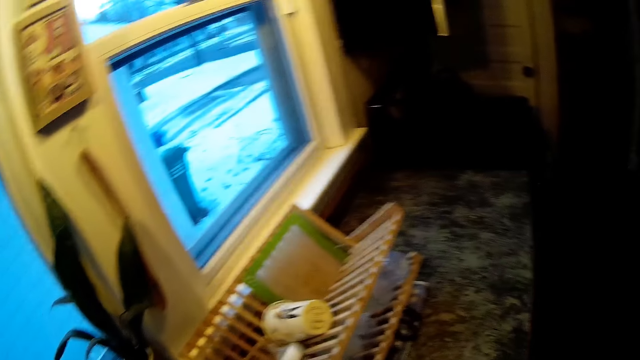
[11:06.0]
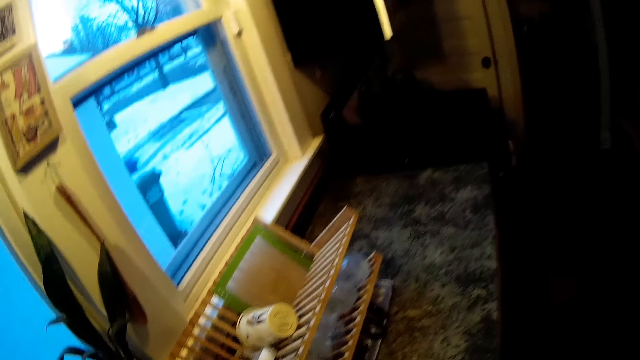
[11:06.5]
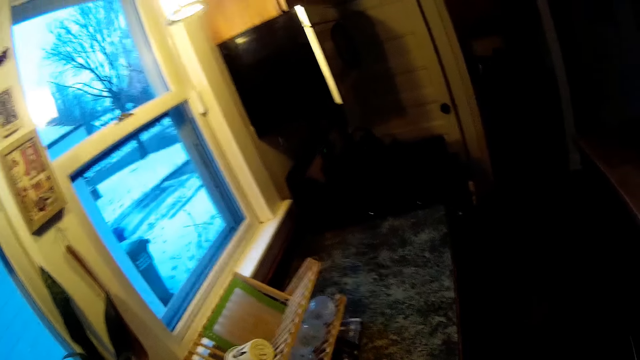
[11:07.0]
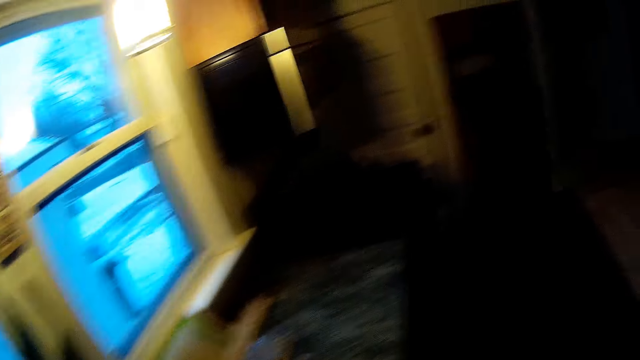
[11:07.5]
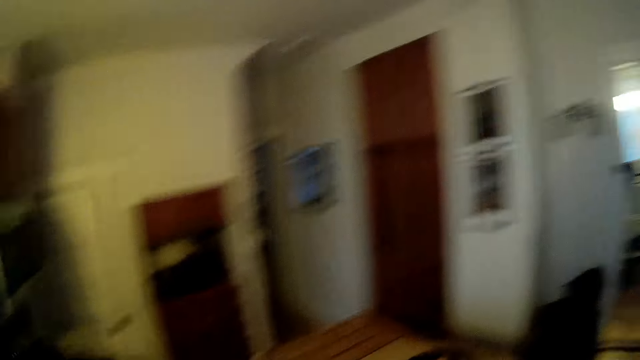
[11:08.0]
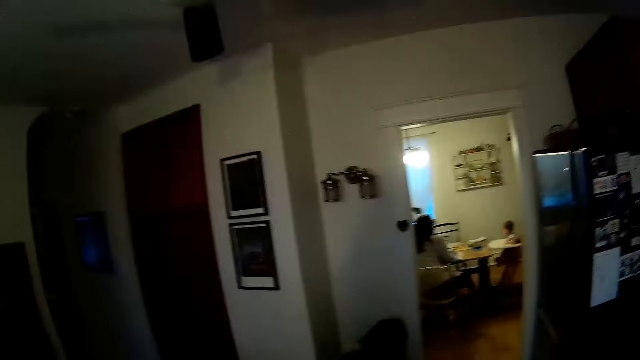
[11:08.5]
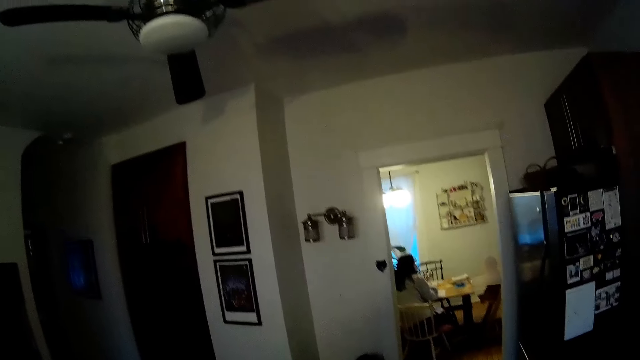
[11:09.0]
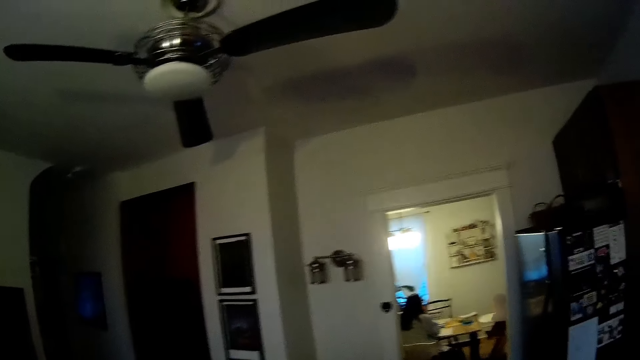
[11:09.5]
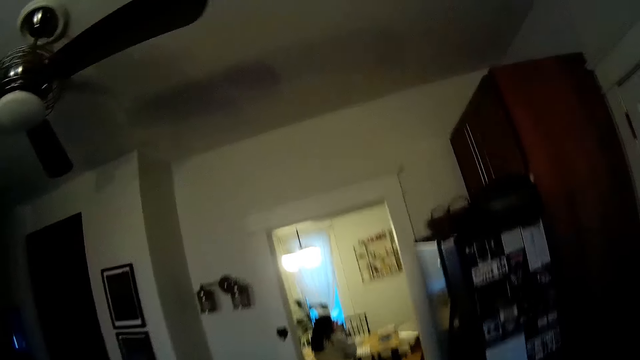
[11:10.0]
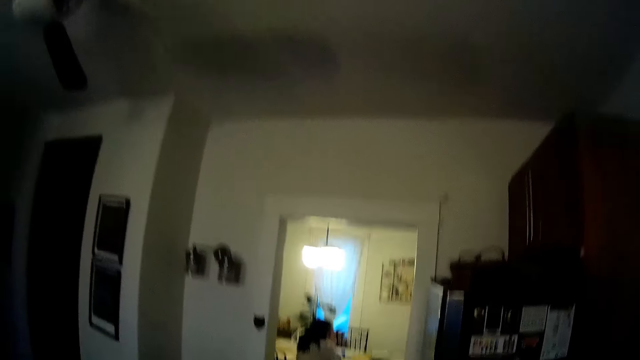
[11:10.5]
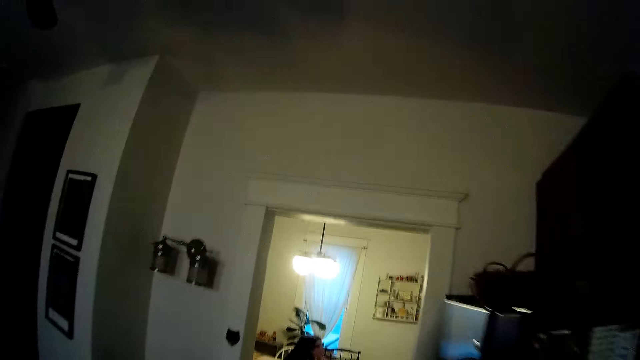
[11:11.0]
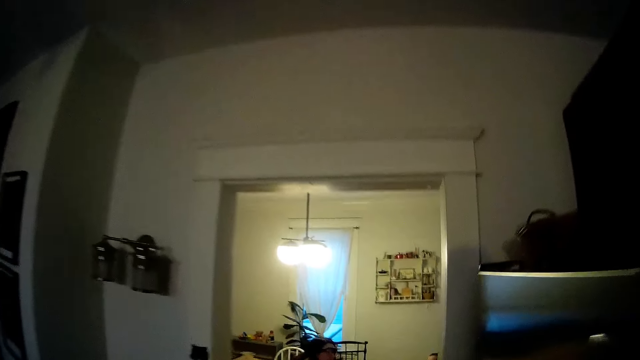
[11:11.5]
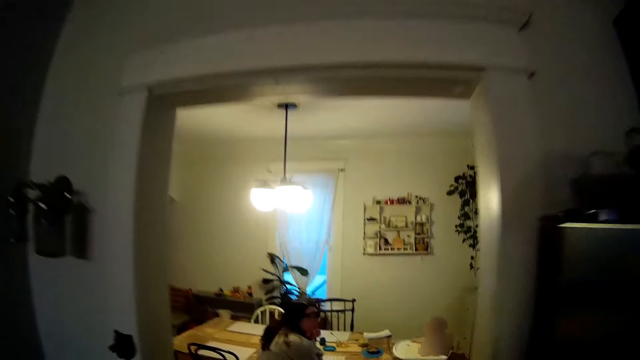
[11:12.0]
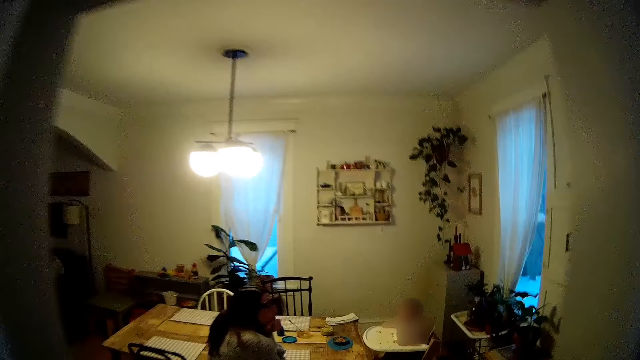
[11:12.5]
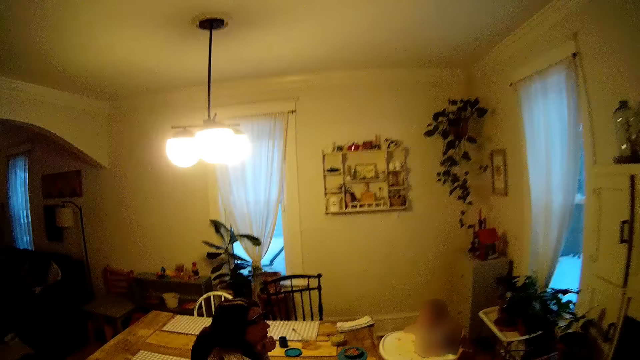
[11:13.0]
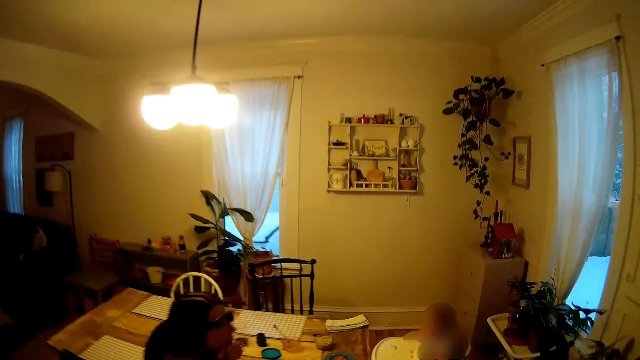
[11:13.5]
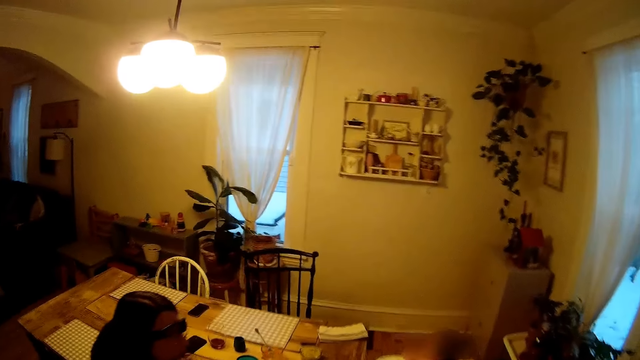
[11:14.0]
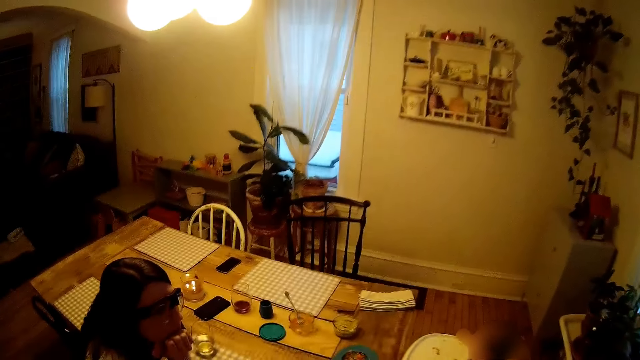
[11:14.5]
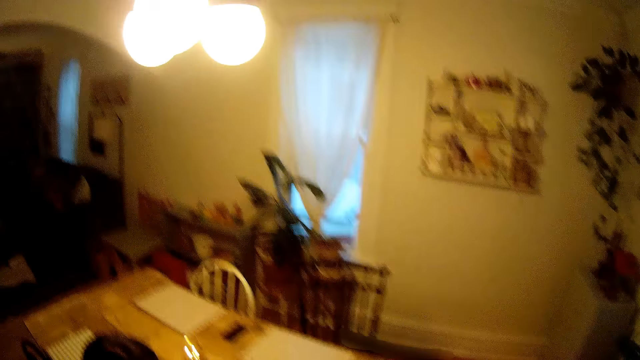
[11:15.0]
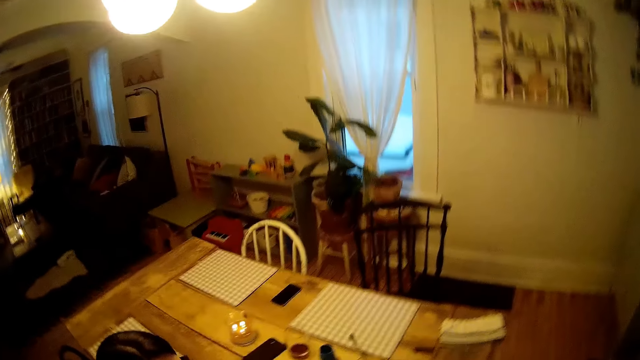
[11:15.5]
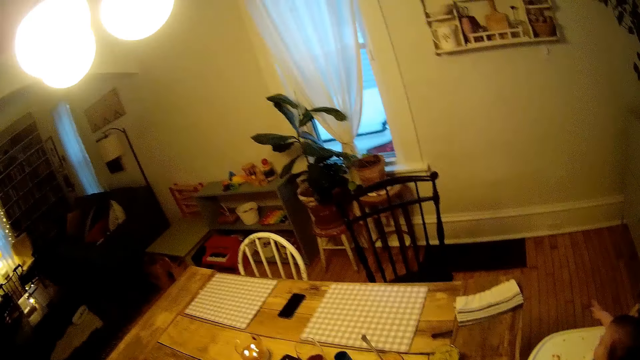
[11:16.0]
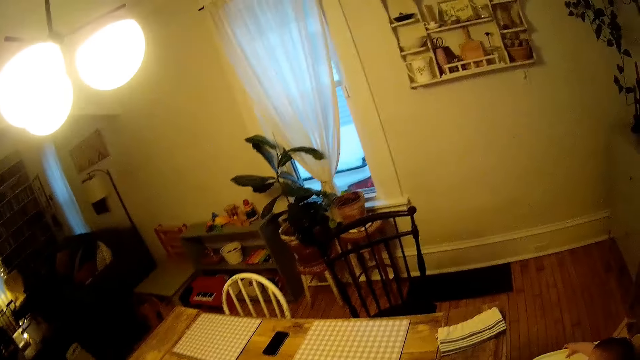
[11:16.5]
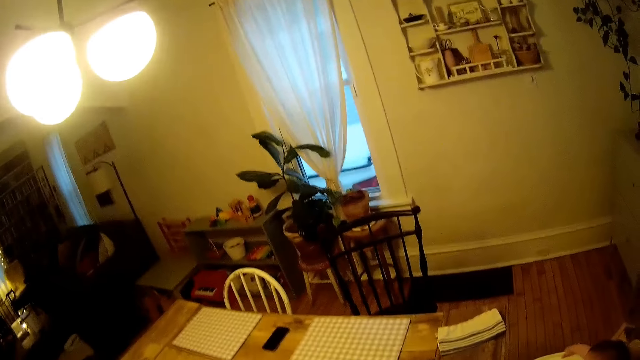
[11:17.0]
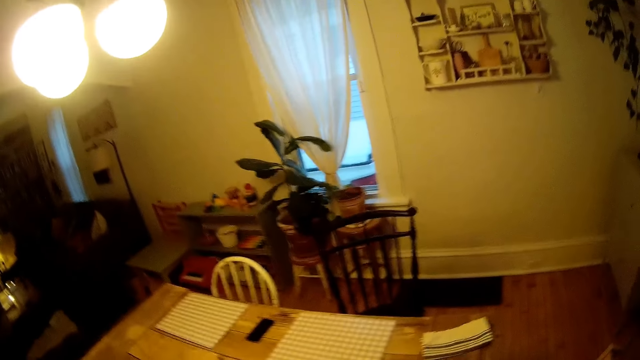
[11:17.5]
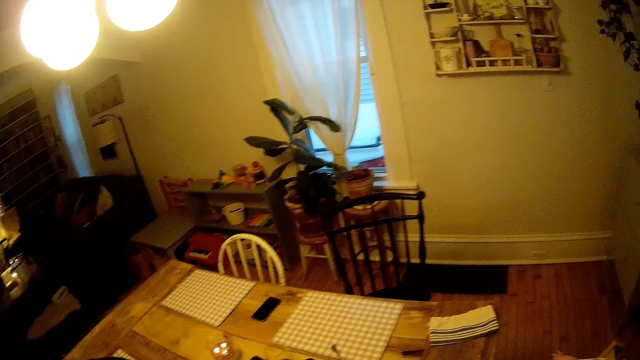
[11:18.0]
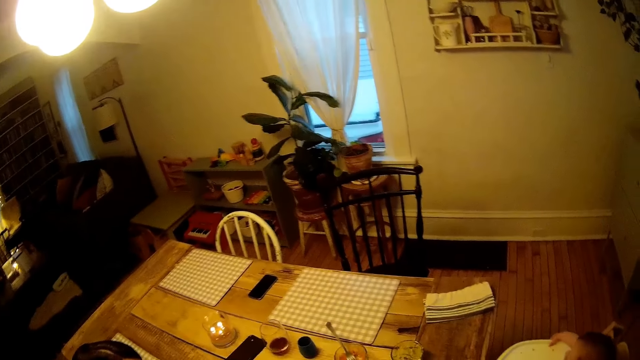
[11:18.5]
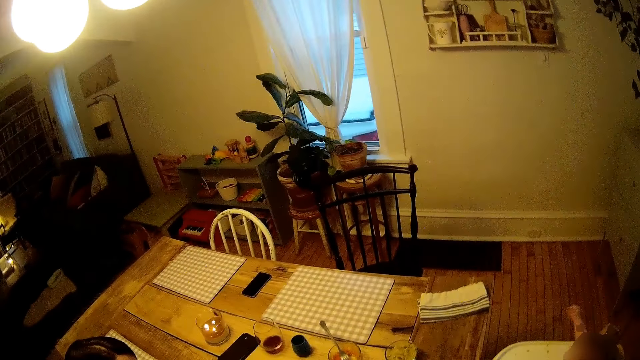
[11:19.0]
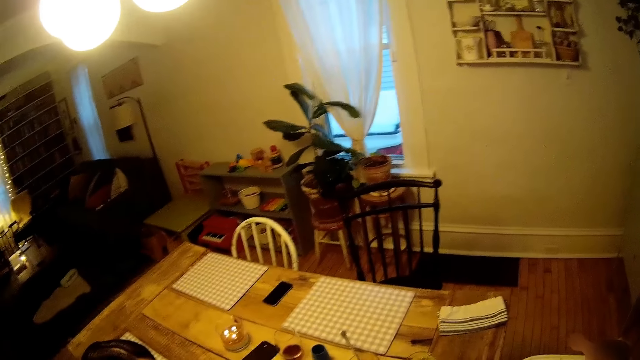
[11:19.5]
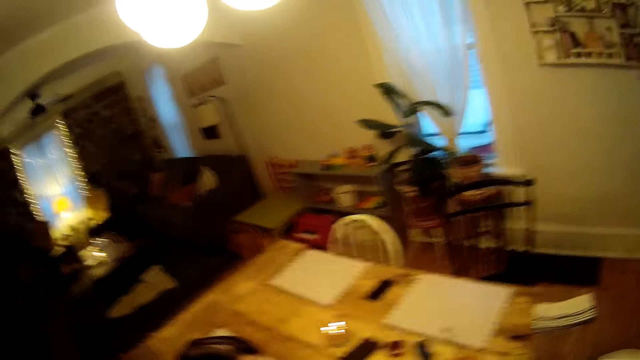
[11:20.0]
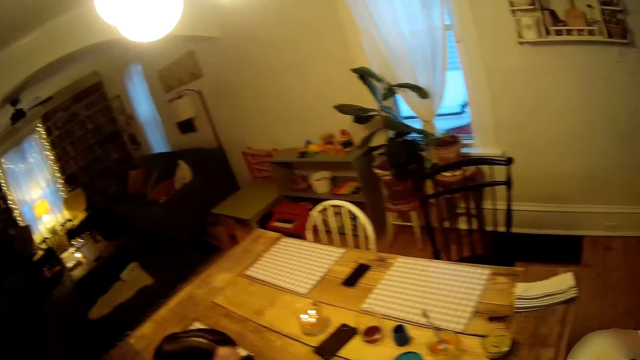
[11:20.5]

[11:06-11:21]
The camera wearer looks around. They switch off the tap on the kitchen sink. They walk from the kitchen towards the dining table. They stand near a lady.

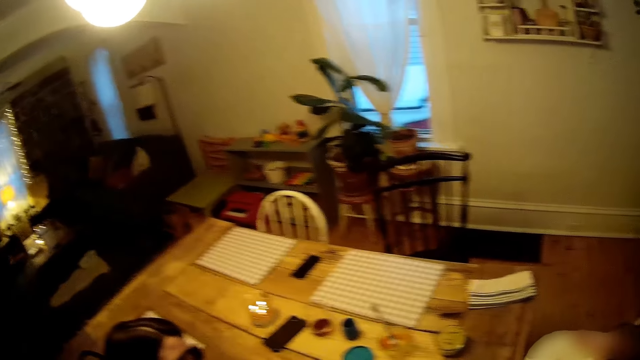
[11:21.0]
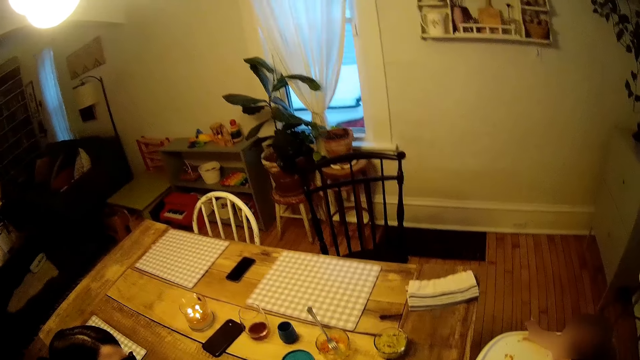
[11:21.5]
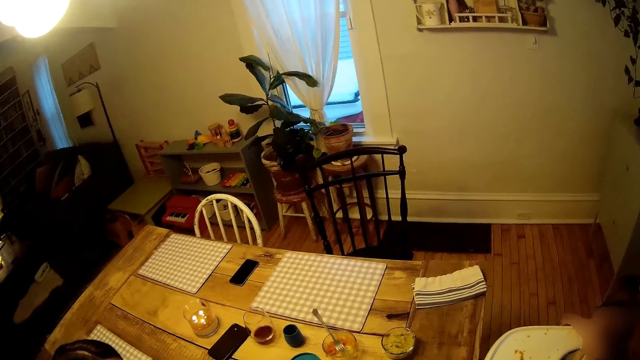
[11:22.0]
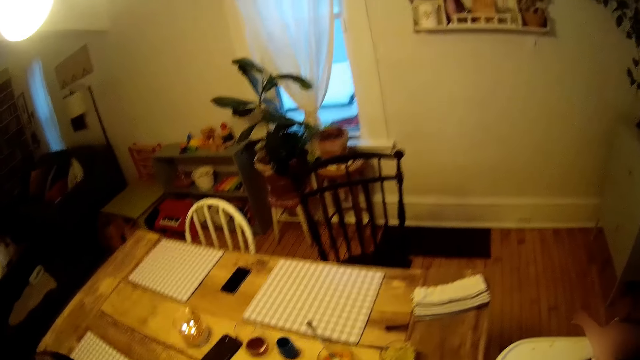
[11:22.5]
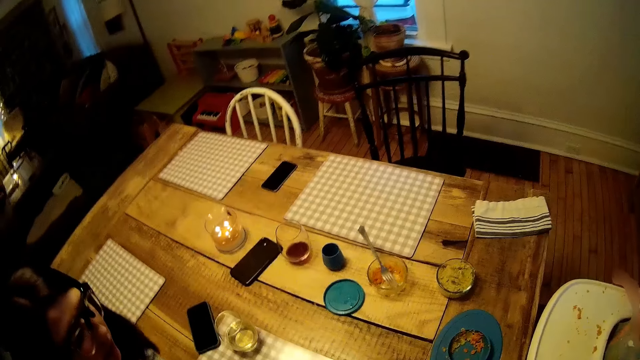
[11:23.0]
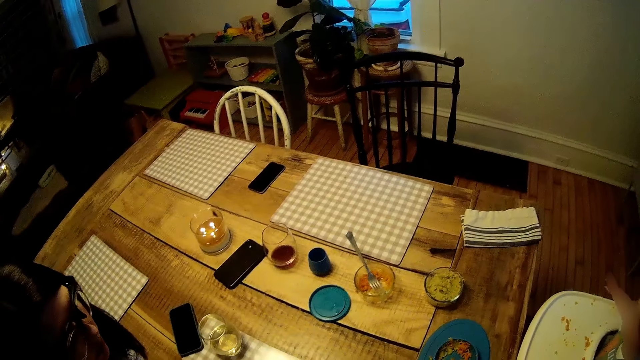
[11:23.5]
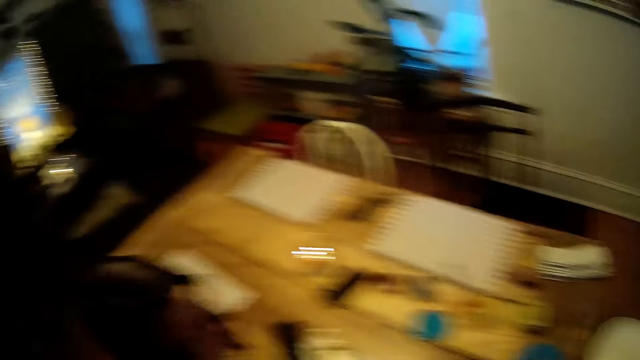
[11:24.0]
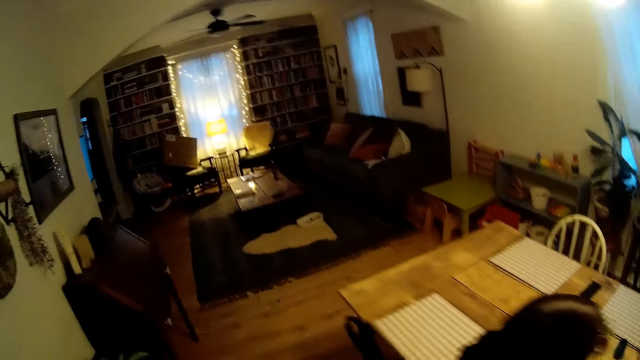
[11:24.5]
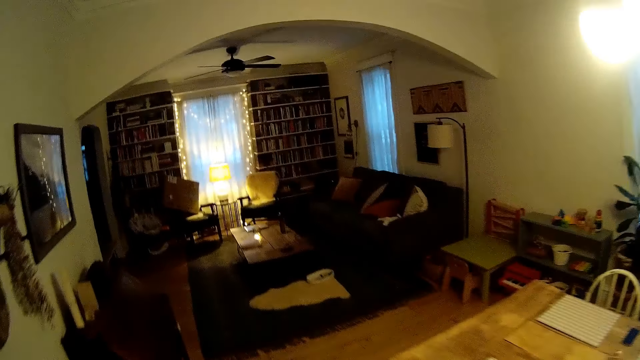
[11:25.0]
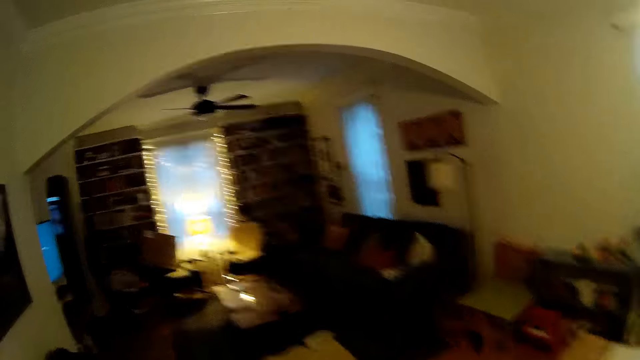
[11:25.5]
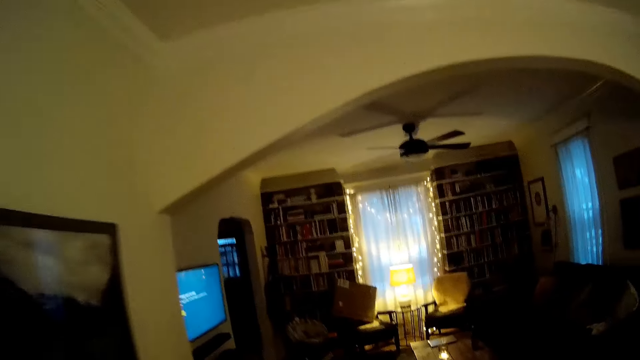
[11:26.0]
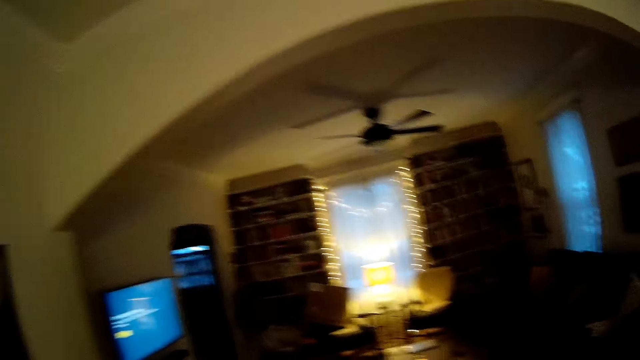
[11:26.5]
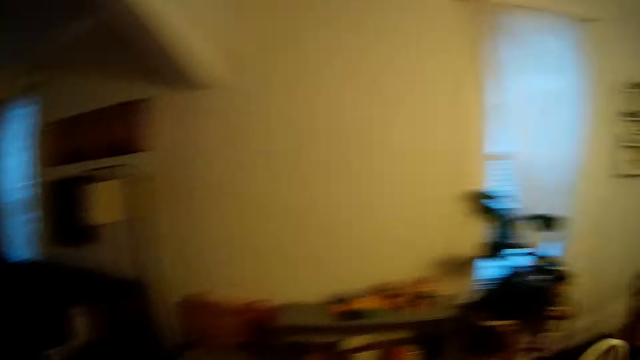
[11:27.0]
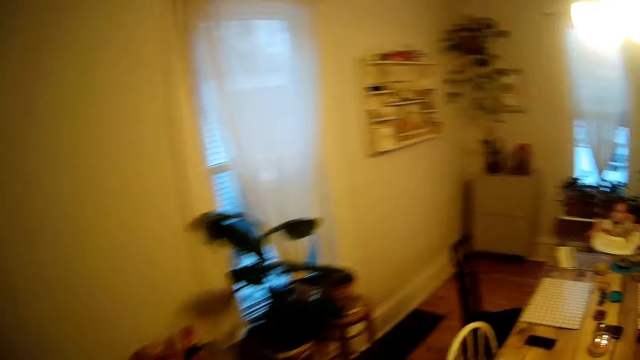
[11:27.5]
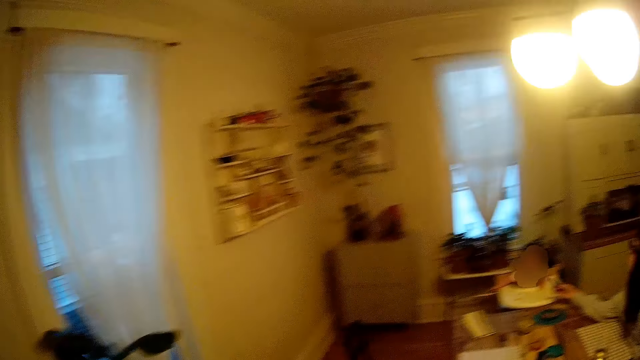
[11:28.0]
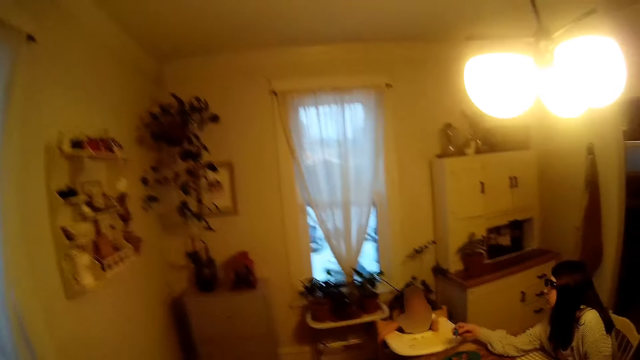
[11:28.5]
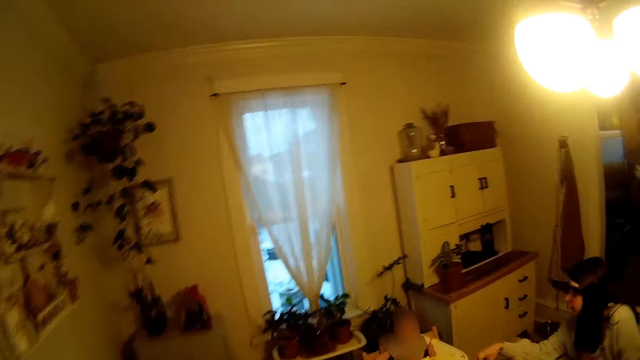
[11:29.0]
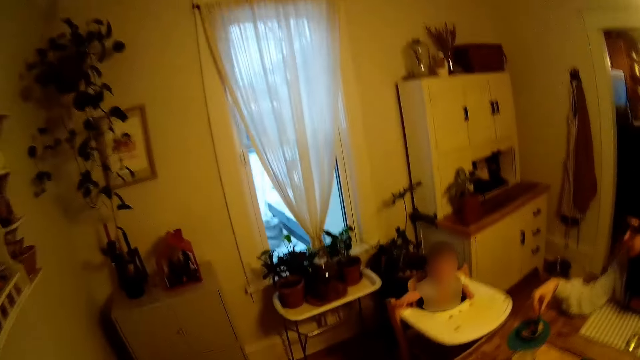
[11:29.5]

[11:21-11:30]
The camera wearer walks in the house.
